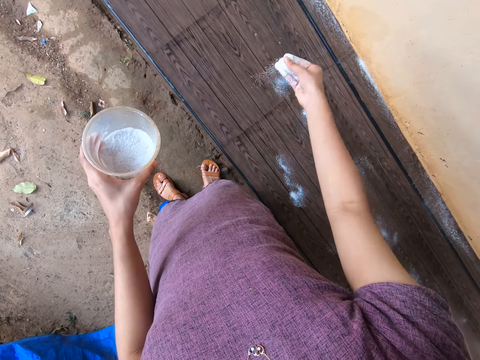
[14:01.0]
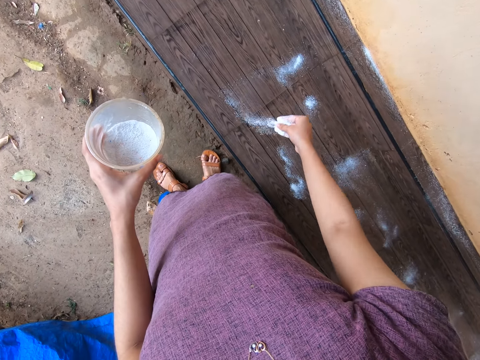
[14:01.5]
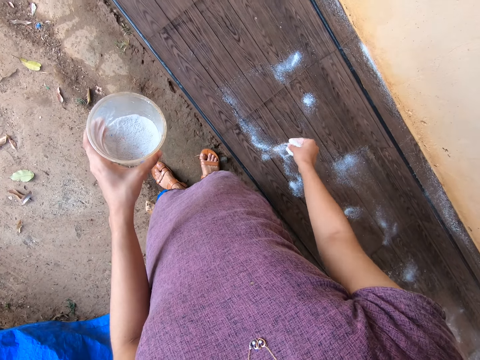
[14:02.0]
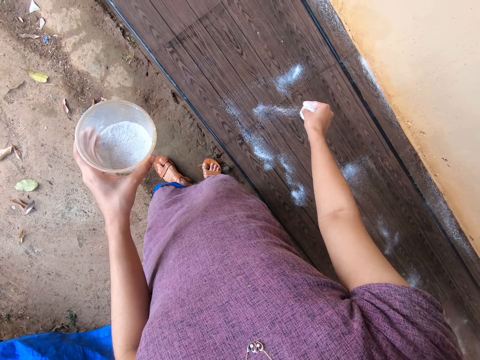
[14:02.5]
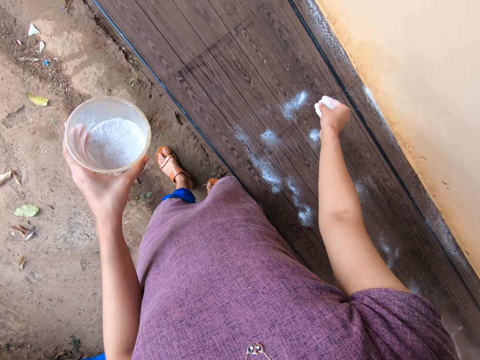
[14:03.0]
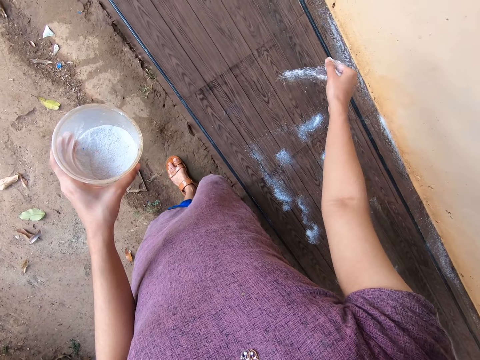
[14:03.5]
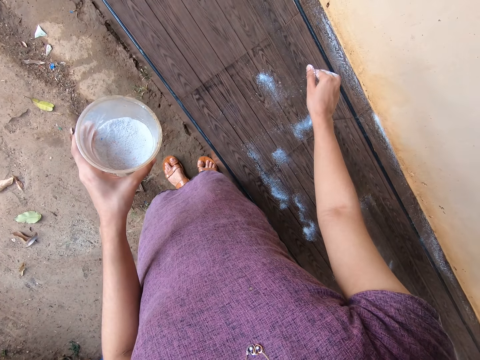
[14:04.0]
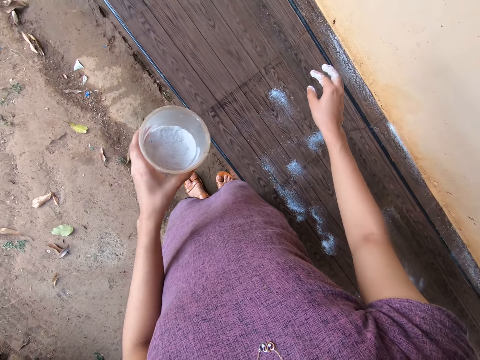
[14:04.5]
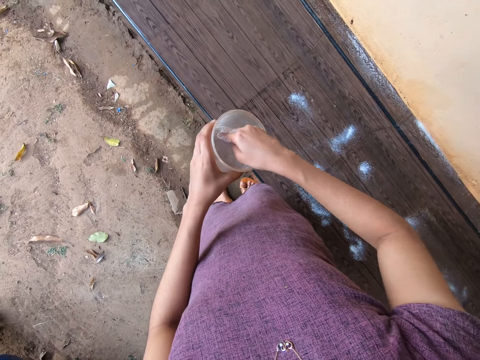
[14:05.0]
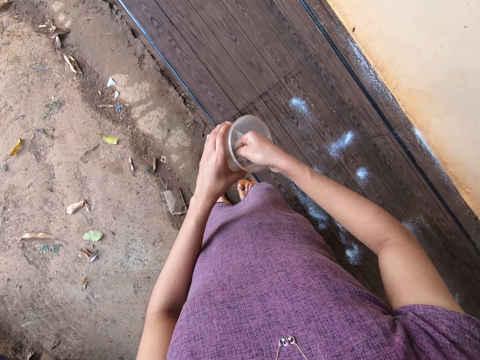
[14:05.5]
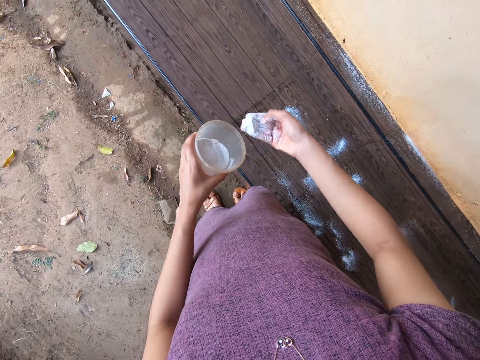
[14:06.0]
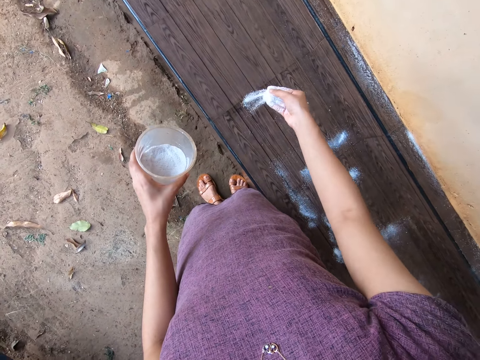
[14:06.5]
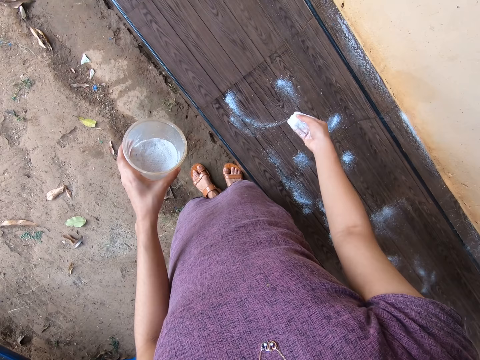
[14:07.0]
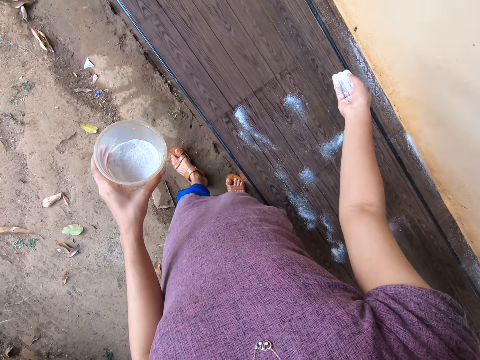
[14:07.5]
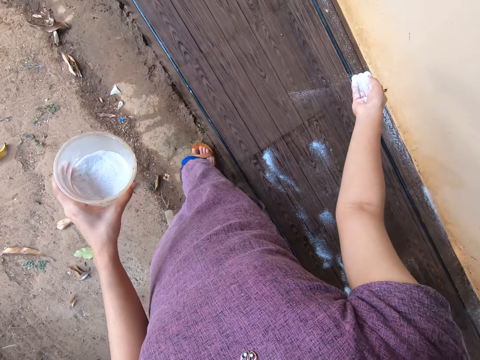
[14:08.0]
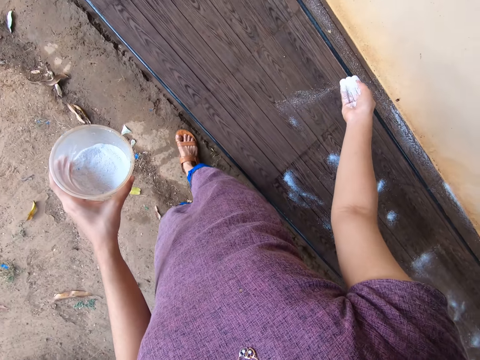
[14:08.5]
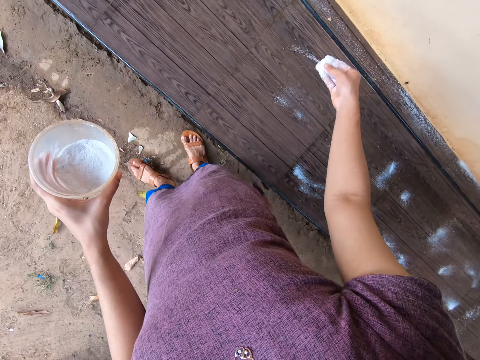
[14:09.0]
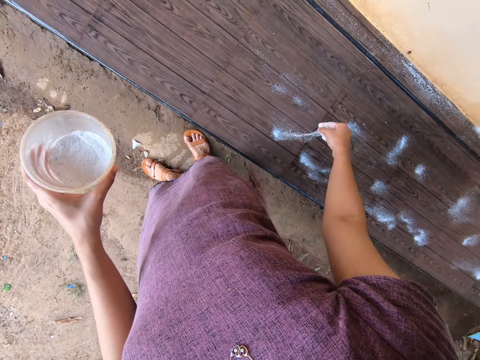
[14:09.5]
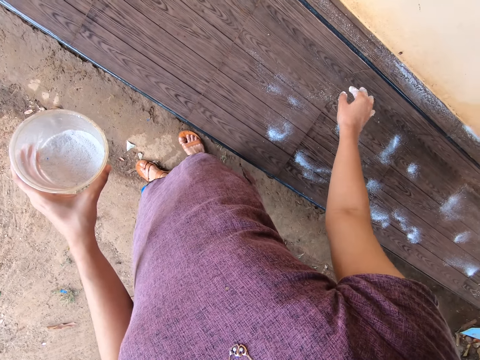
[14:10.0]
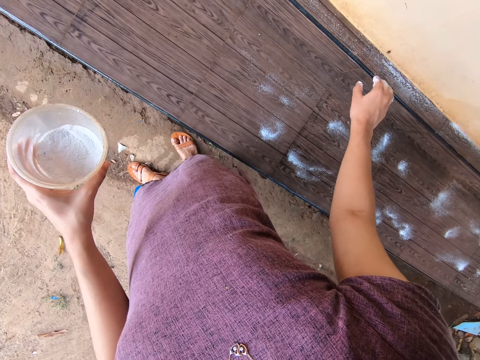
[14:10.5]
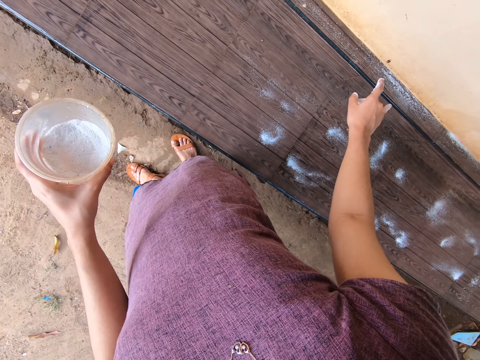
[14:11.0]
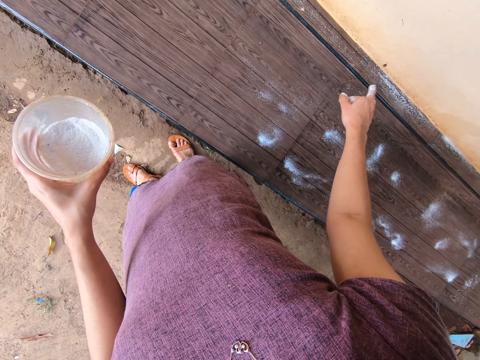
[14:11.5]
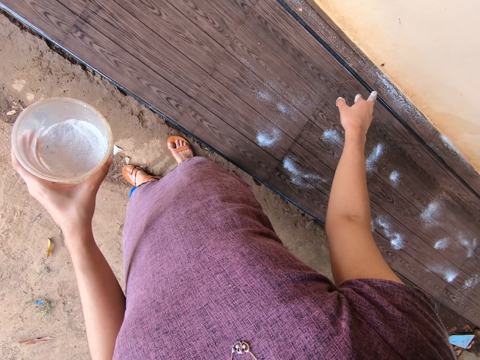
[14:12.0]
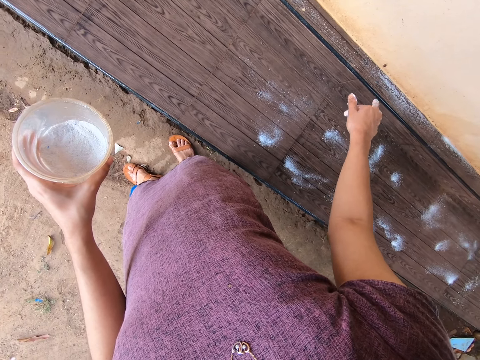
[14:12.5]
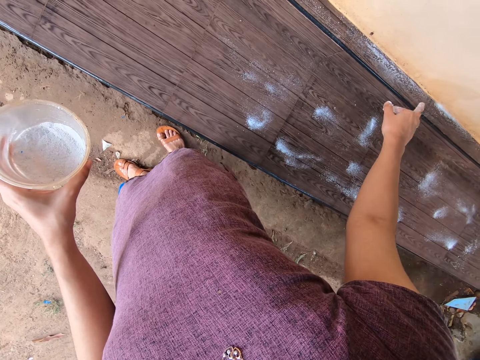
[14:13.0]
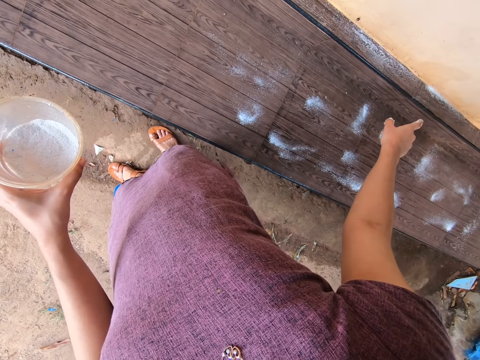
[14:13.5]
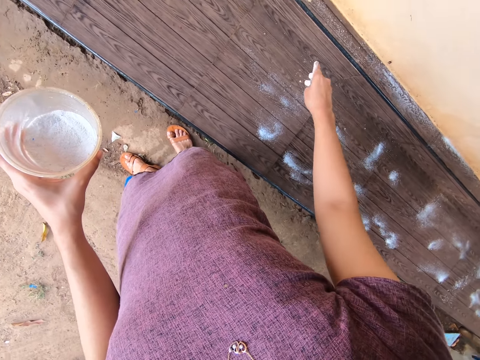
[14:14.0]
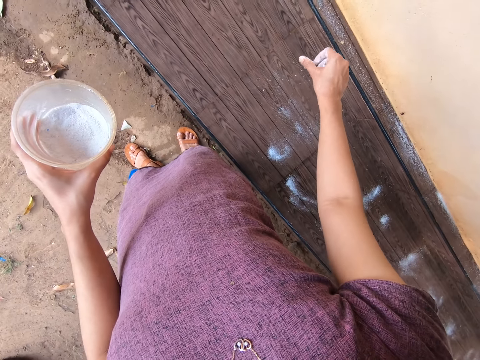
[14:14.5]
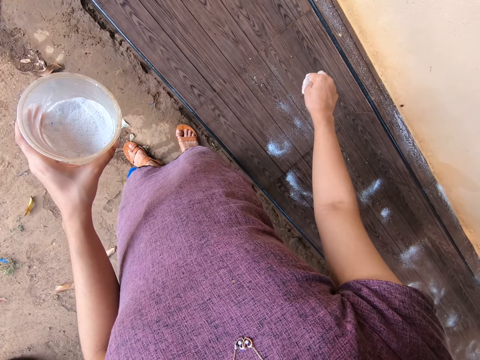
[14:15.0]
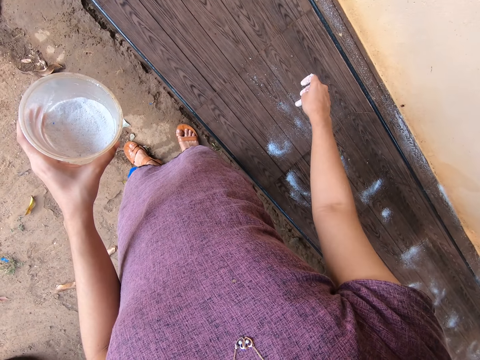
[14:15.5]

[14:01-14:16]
The camera wearer dusts detergent off the fingers of her right hand. She packs detergent from the cup in her left hand with her right hand. She sprinkles detergent on the slab of tiles with her right hand. She dusts detergent off the fingers of her right hand.

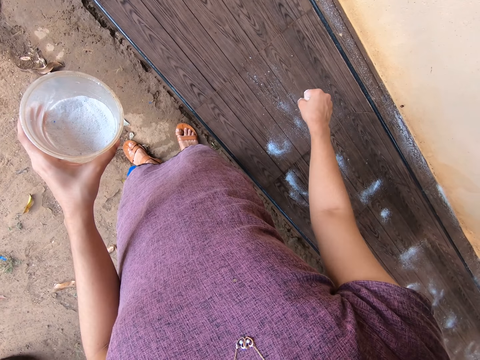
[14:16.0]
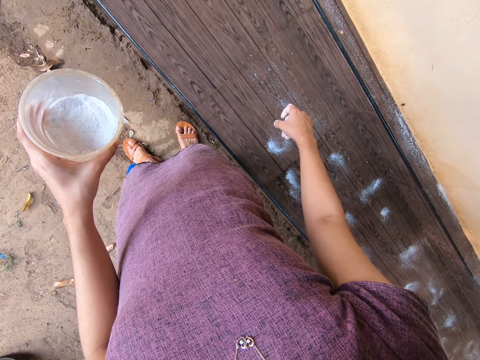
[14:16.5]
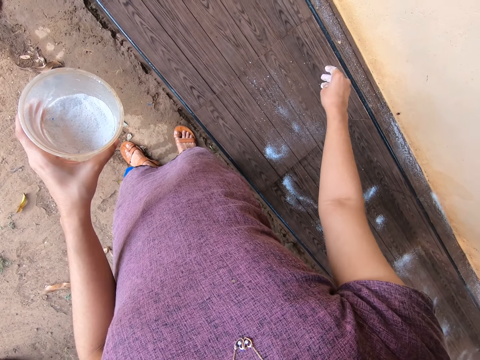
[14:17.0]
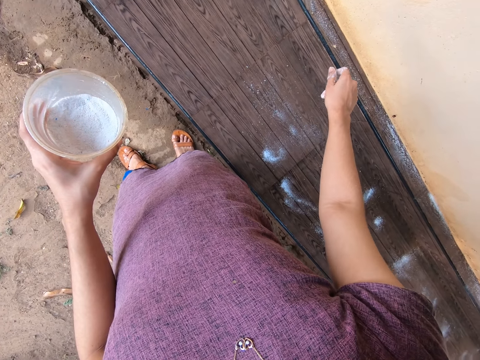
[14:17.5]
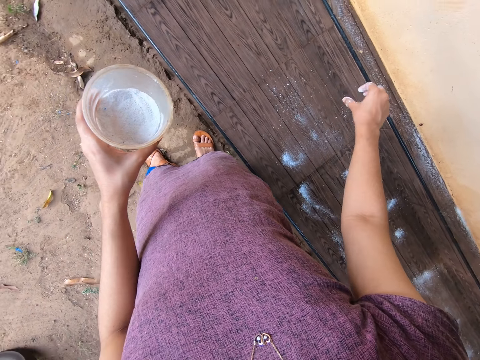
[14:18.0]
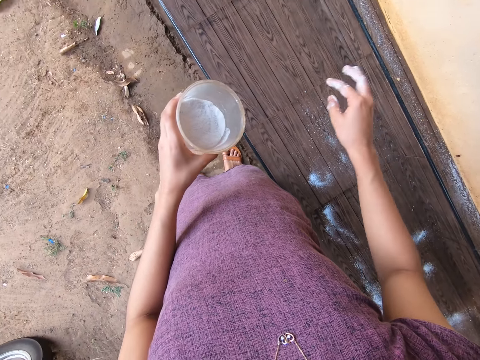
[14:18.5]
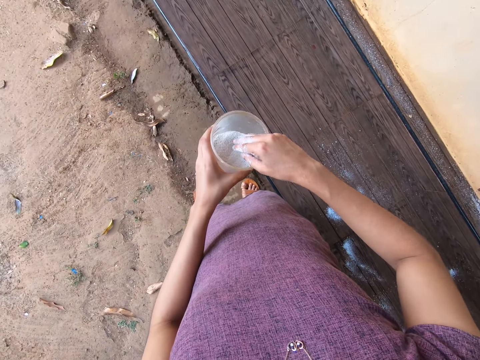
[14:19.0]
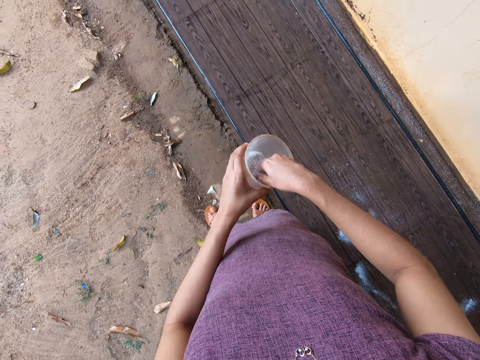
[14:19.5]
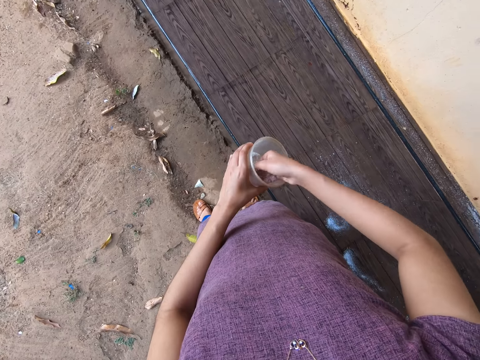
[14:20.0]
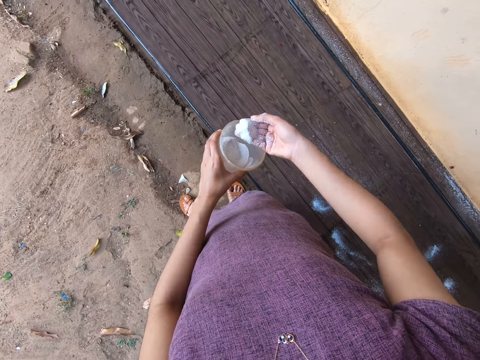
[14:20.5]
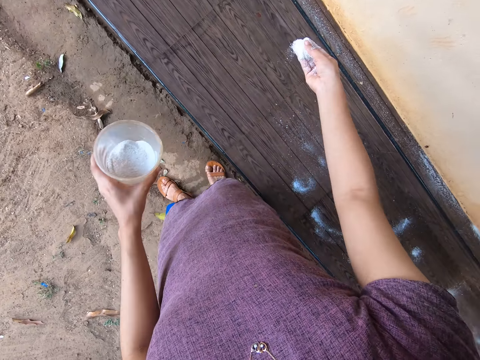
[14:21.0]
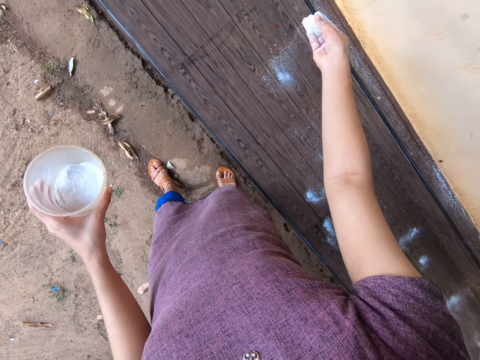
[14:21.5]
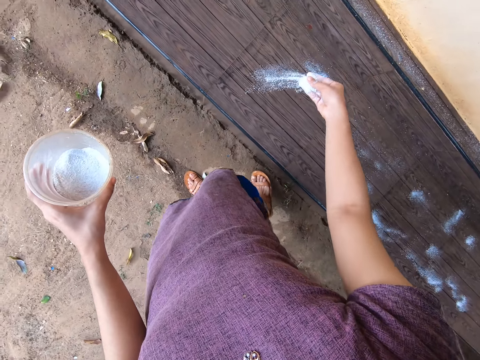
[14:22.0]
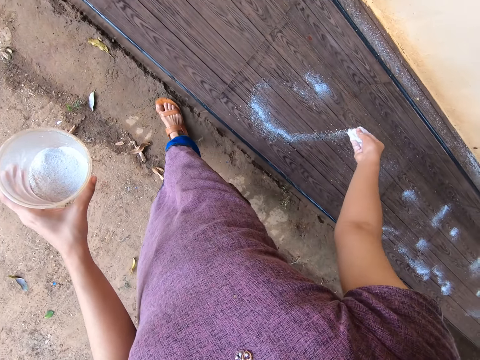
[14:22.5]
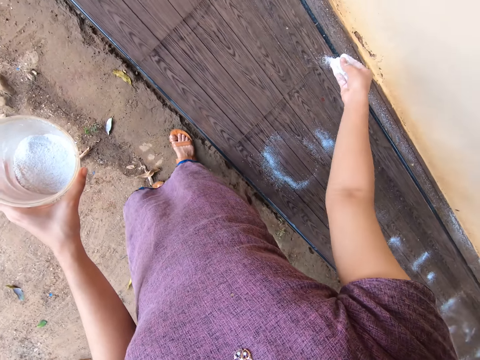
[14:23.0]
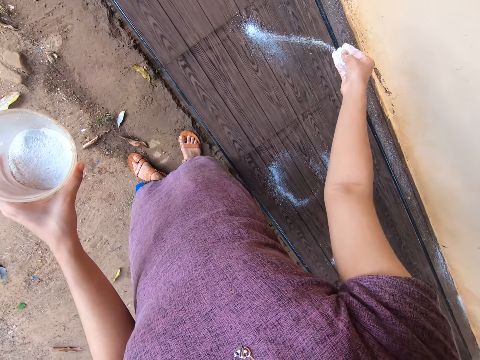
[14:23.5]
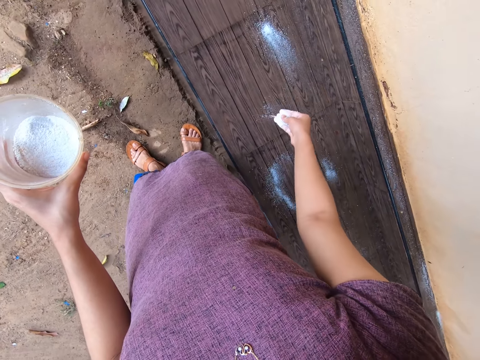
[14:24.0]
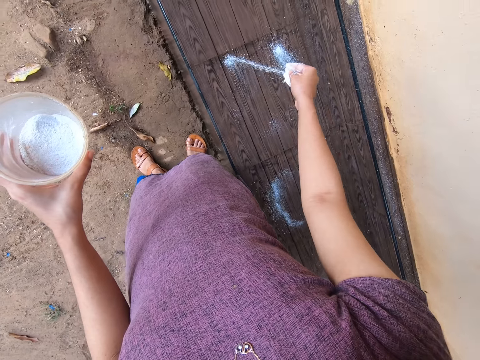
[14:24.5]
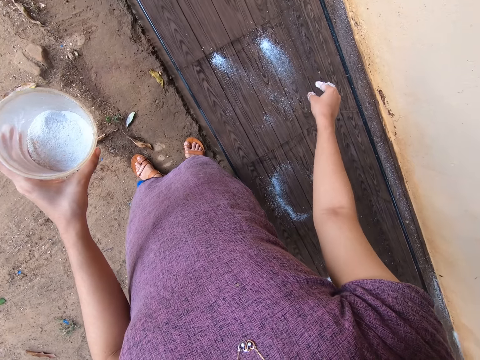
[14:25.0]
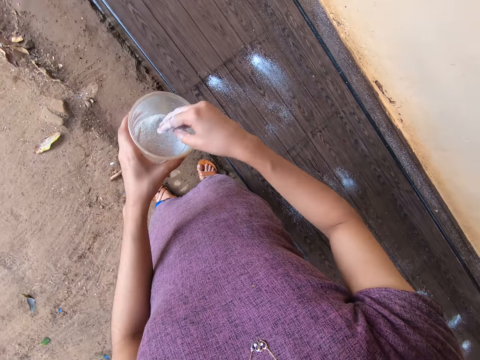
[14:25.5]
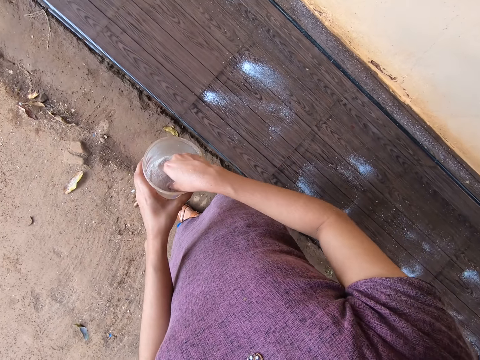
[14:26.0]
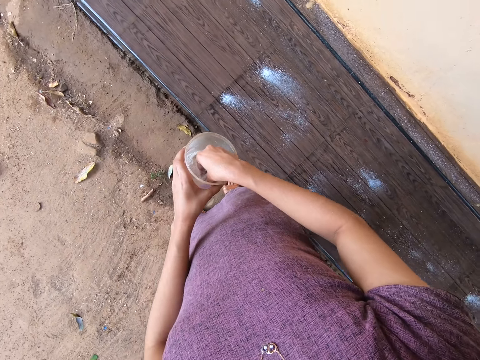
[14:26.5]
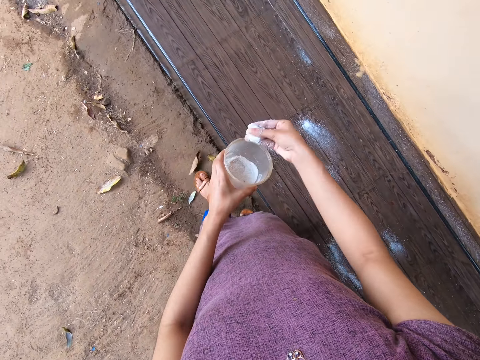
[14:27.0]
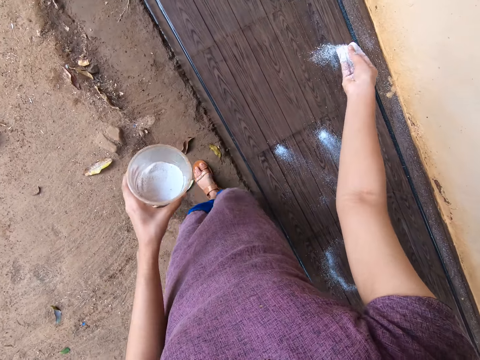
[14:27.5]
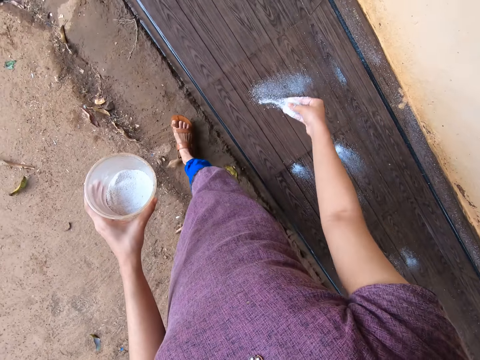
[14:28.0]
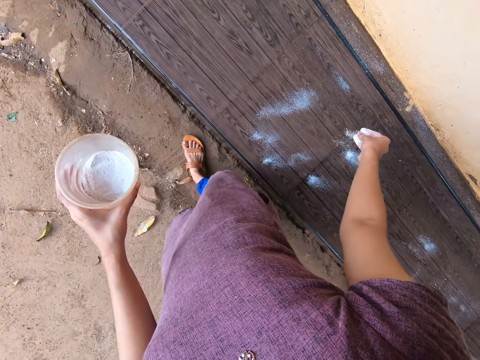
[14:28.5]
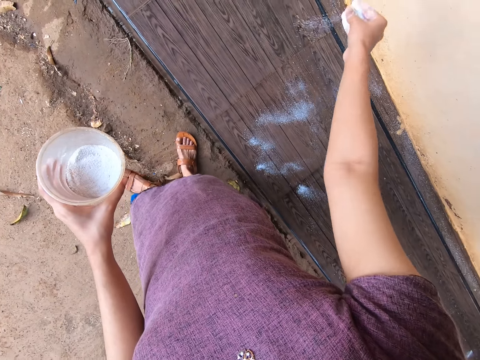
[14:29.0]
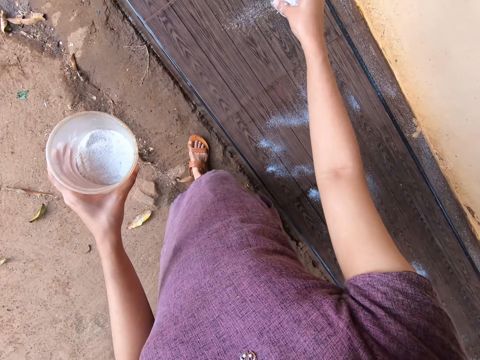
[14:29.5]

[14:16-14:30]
The camera wearer packs detergent from the cup in her left hand with her right hand. She sprinkles the detergent on the slab of tiles with her right hand. She packs the detergent from the cup in her left hand with her right hand. She sprinkles the detergent on the slab of tiles with her right hand.
